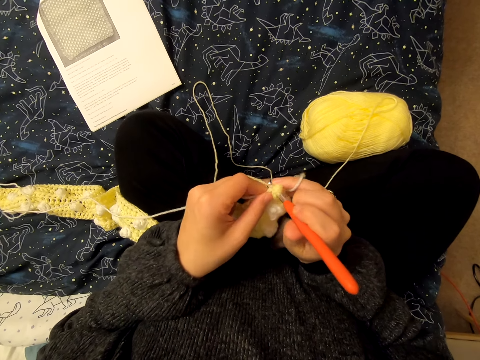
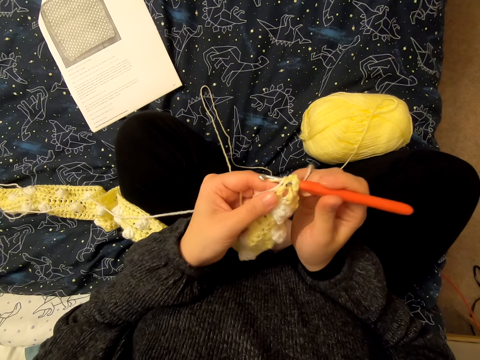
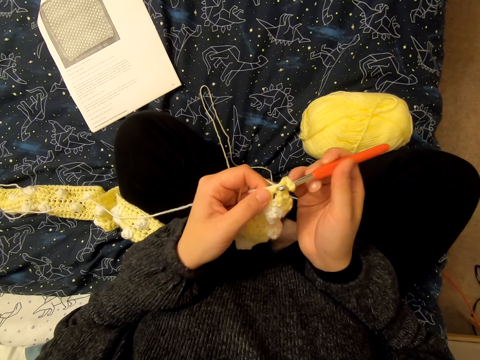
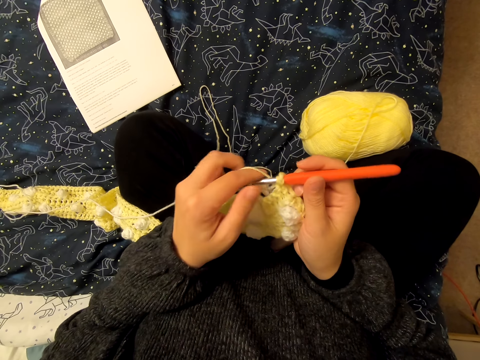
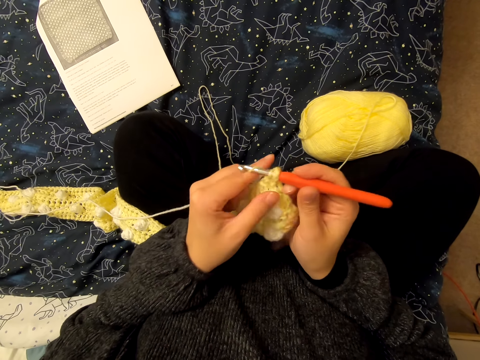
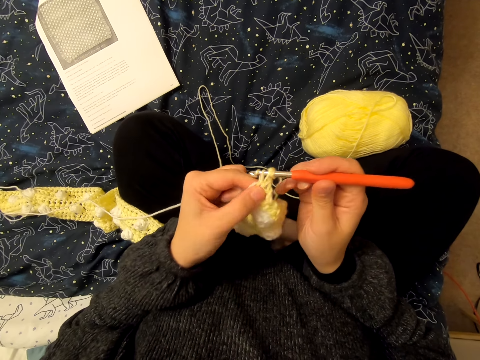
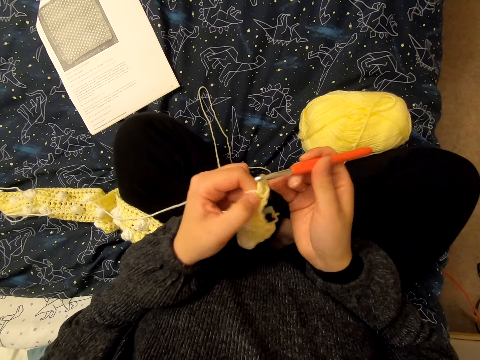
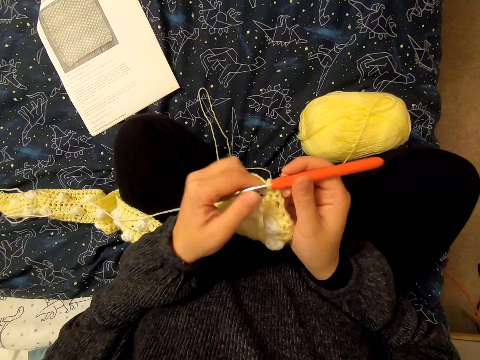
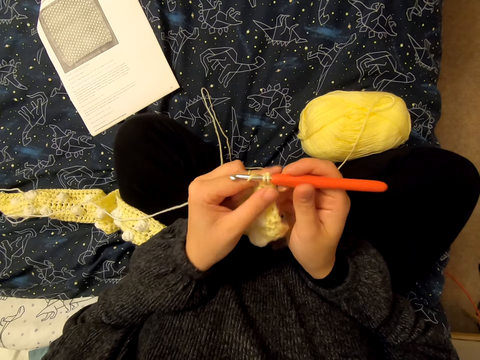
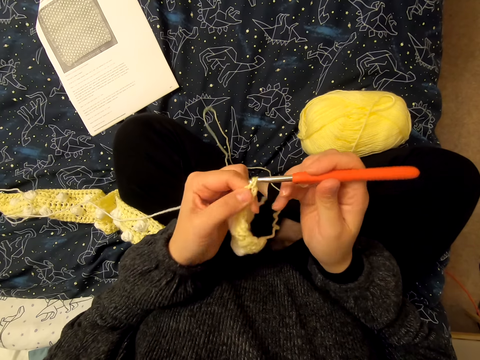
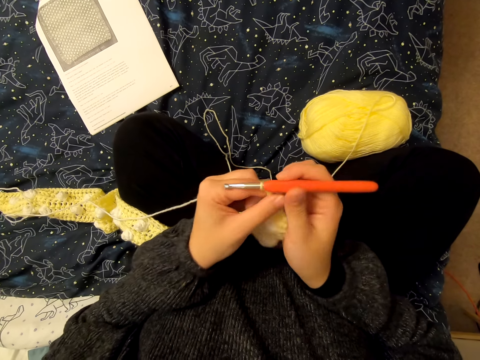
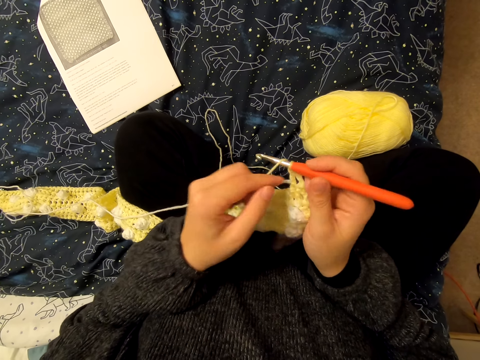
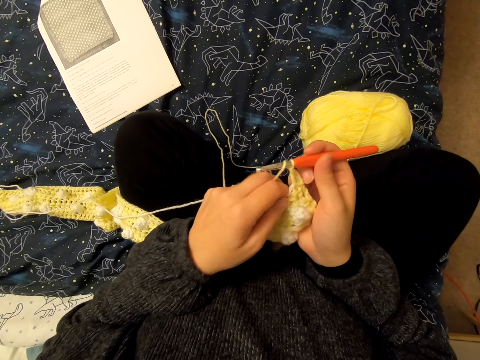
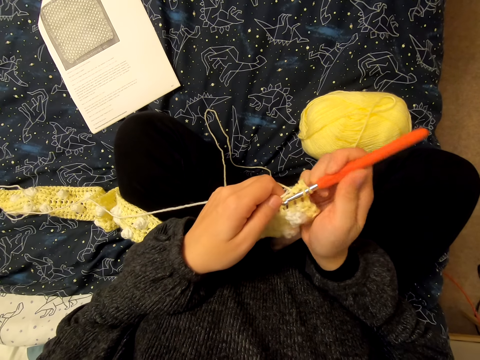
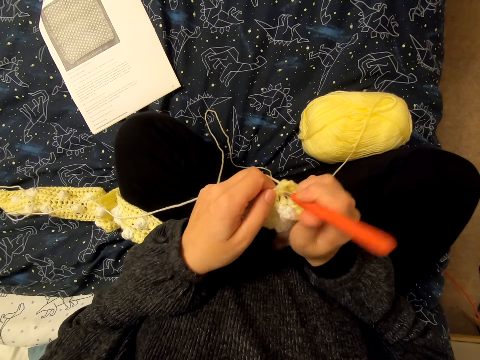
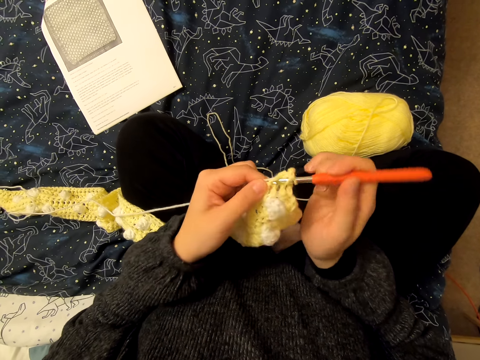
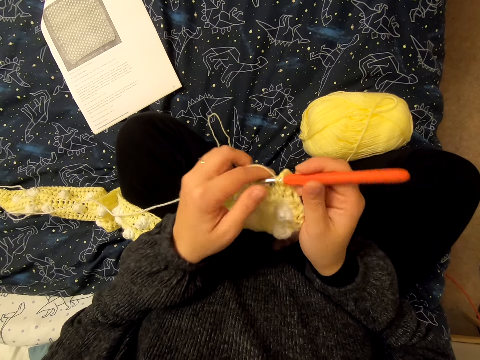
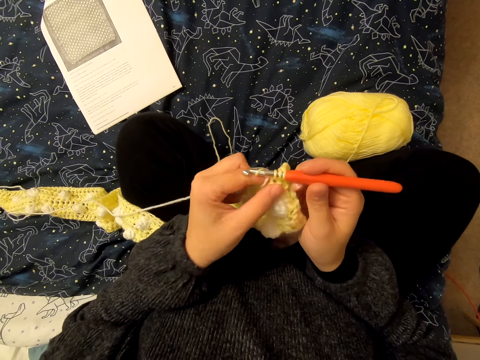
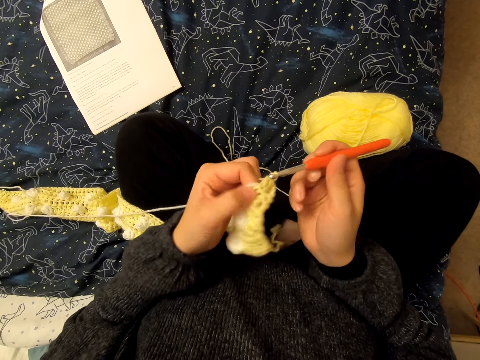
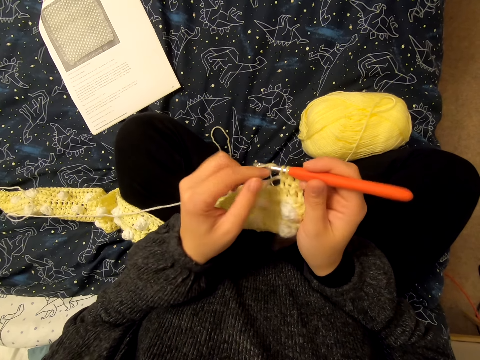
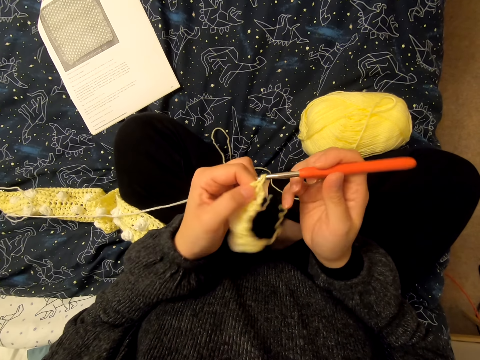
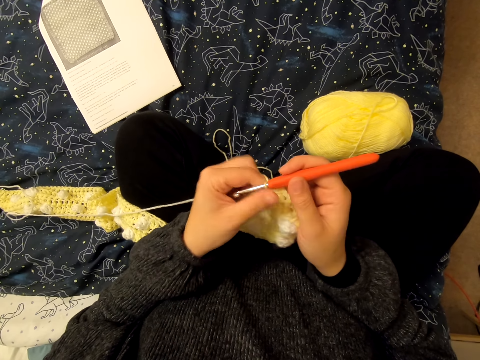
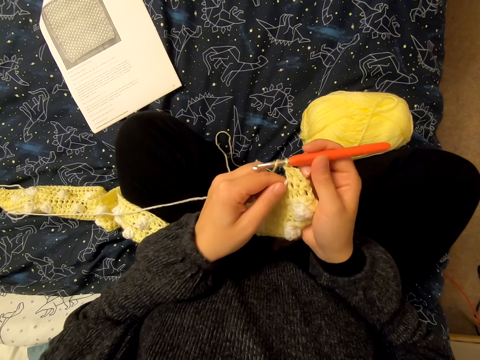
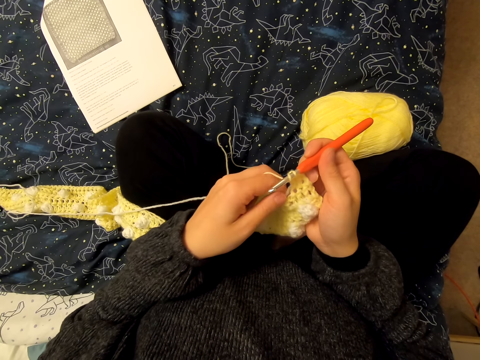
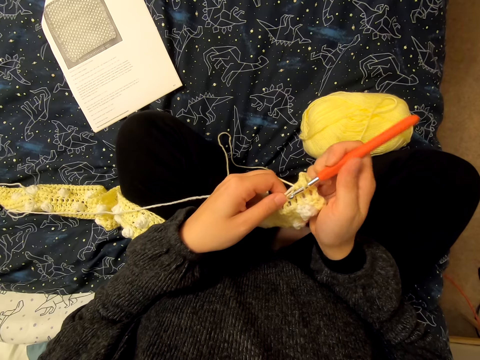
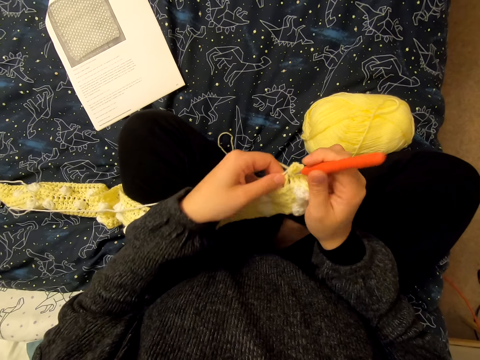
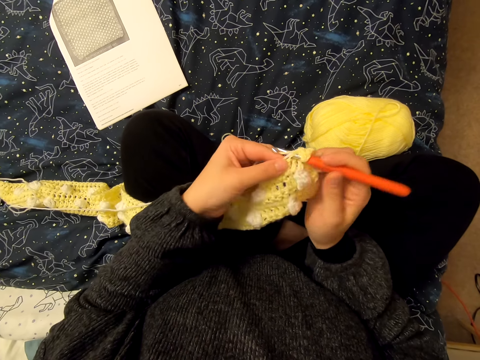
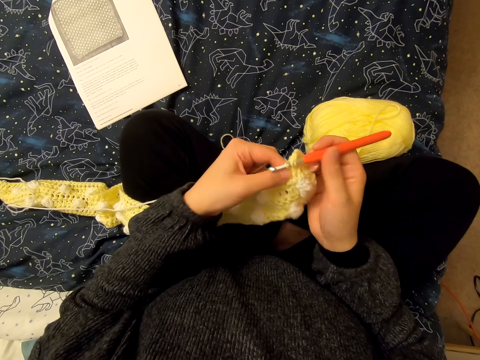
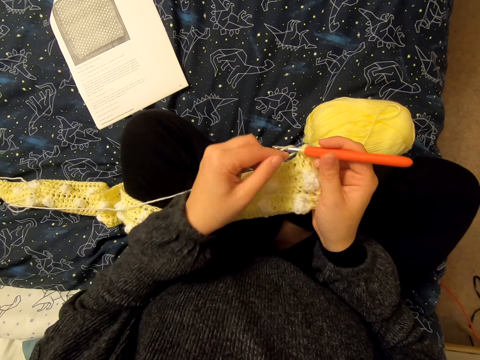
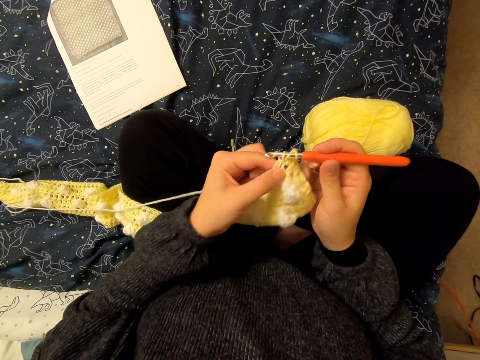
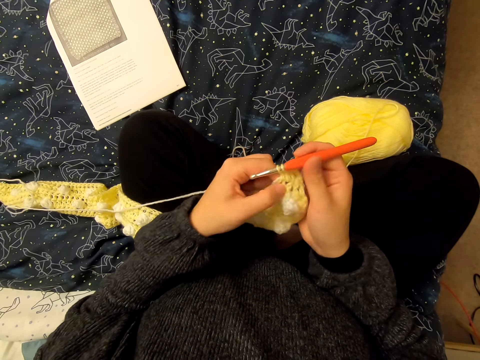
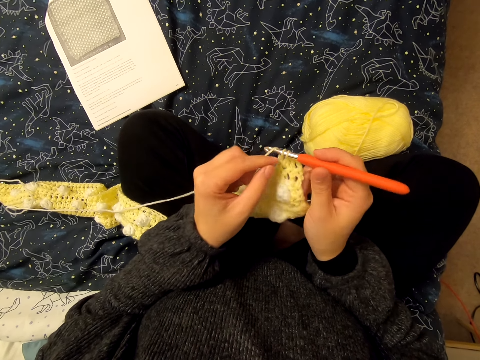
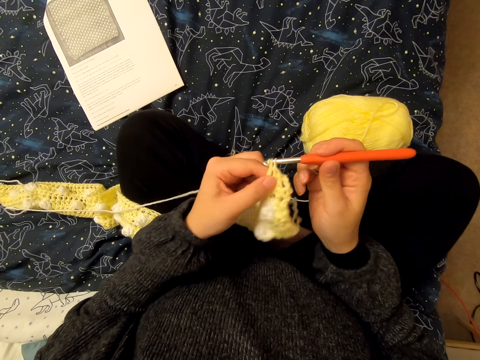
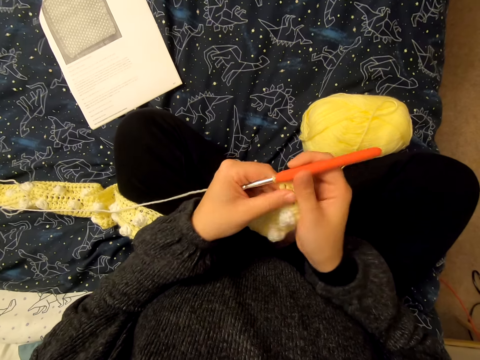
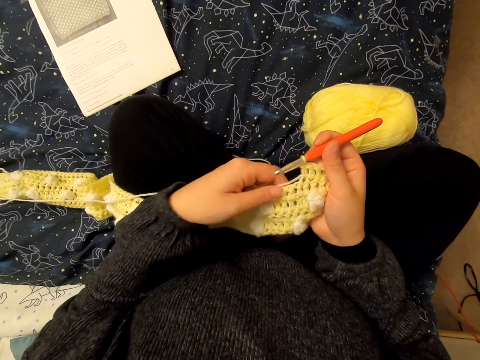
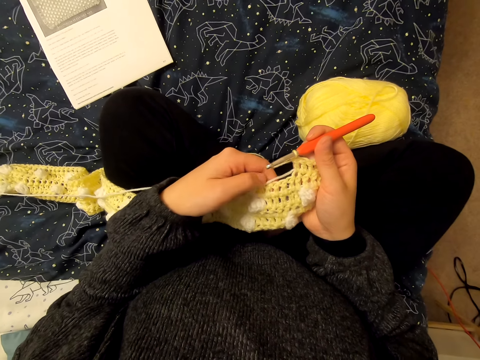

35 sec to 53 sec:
The camera wearer knits the fabric and loops the yarn on a knitting needle. They knit the fabric and loop the yarn on the knitting needle. They knit the fabric and loop the yarn on the knitting needle. They knit the fabric and loop the yarn on the knitting needle. They knit the fabric and loop the yarn on the knitting needle. They knit the fabric and loop the yarn on the knitting needle. They knit the fabric and loop the yarn on the knitting needle. They knit the fabric and loop the yarn on the knitting needle. They knit the fabric.

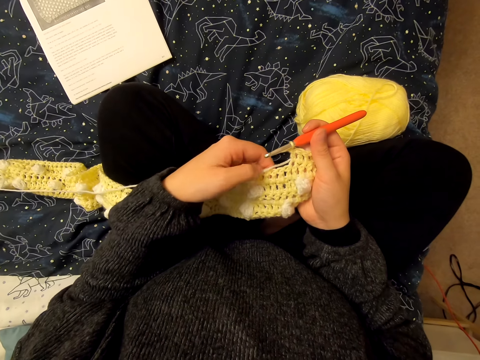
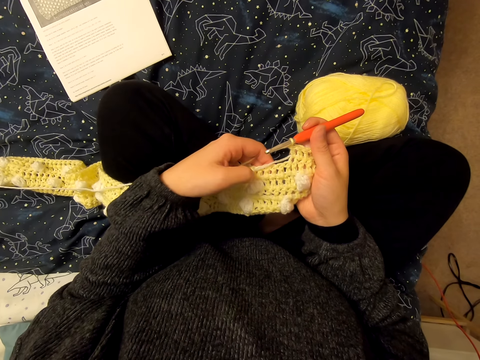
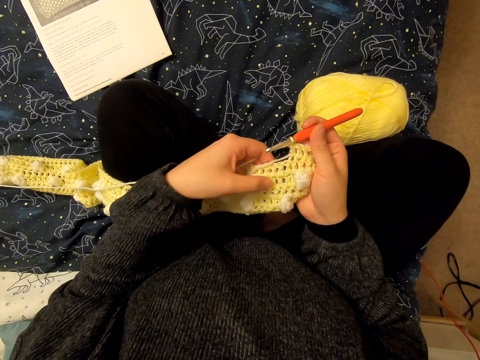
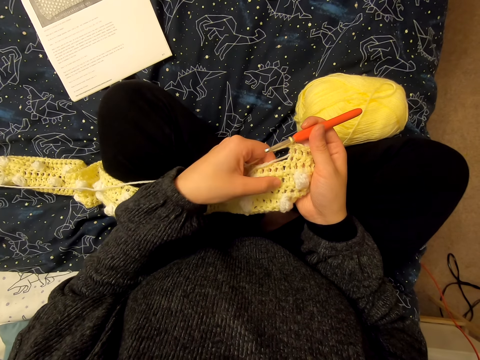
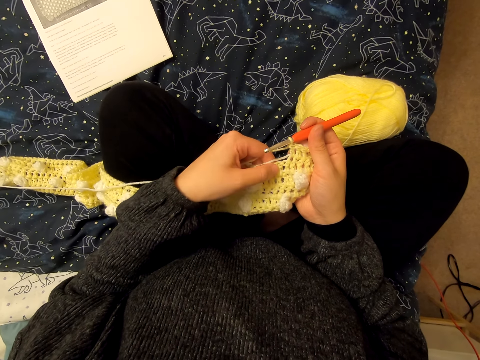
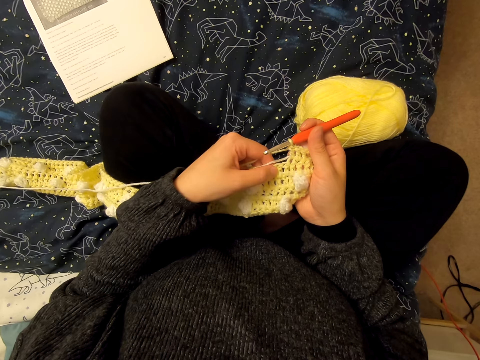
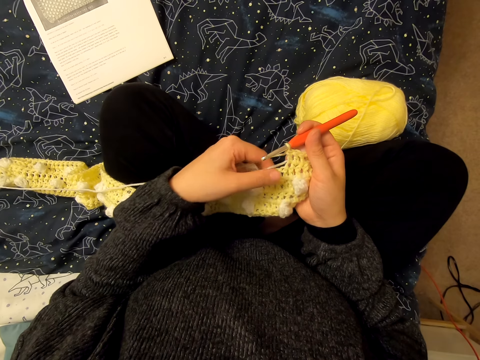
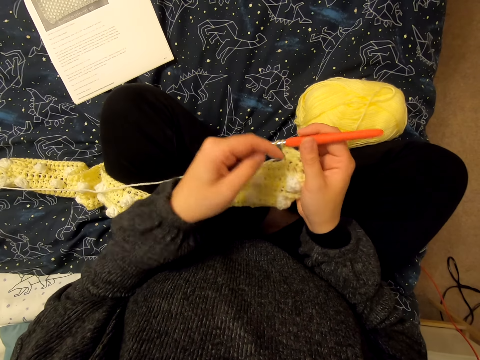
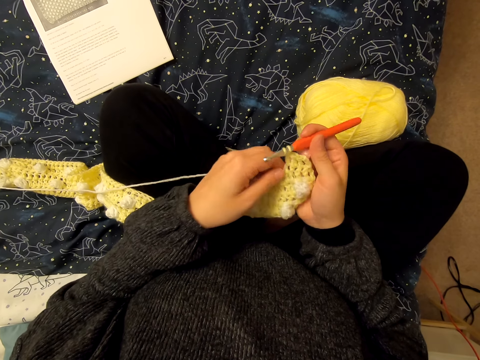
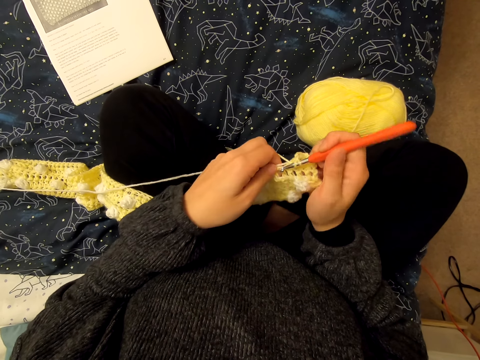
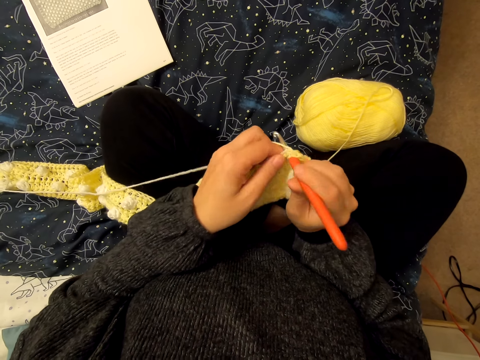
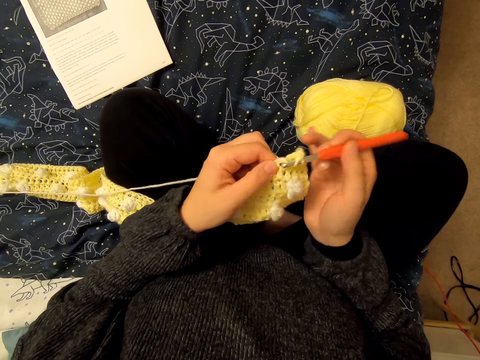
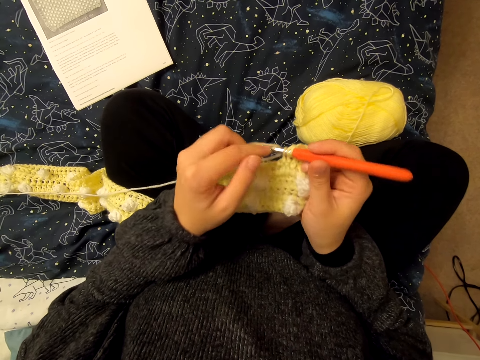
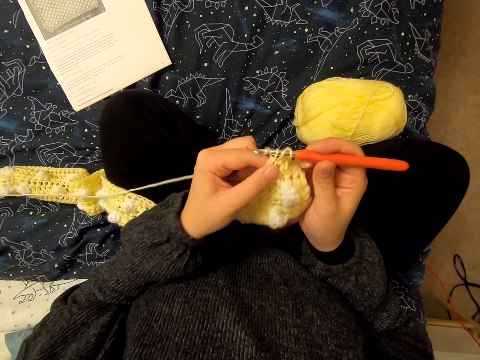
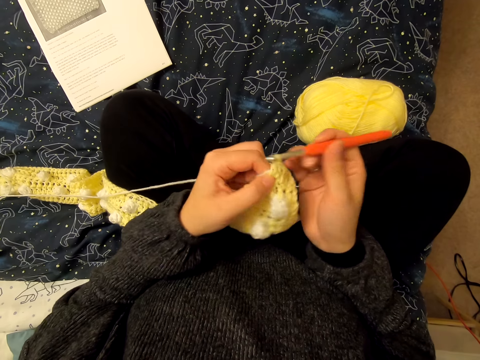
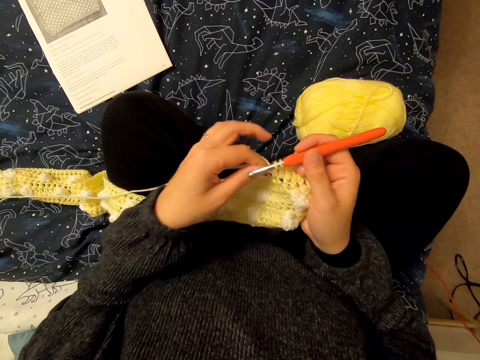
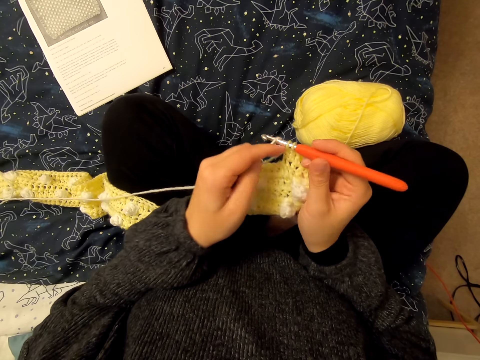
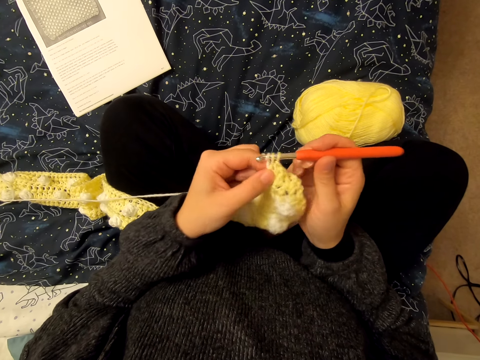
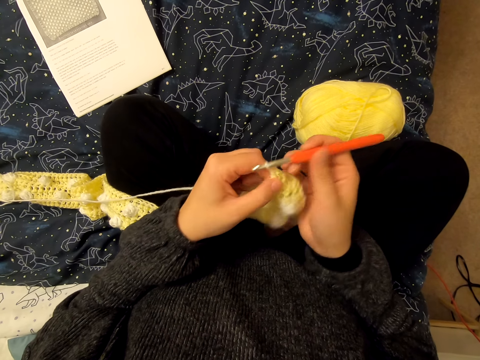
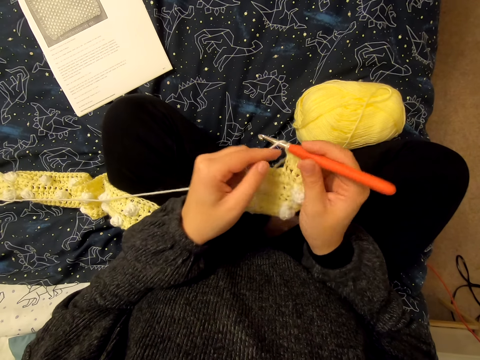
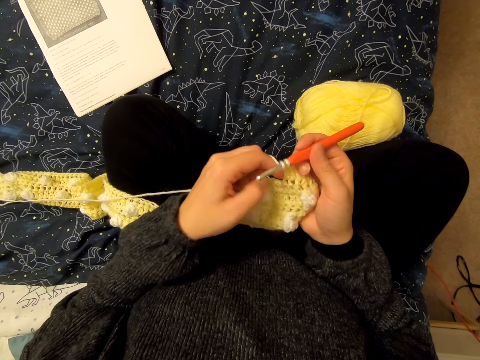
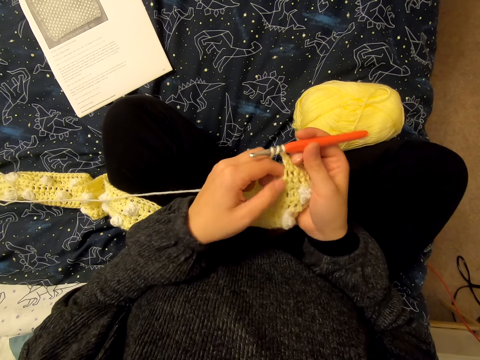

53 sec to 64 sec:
The camera wearer inspects the fabric. They knit the fabric and loop the yarn on a knitting needle. They knit the fabric and loop the yarn on the knitting needle. They knit the fabric and loop the yarn on the knitting needle.
